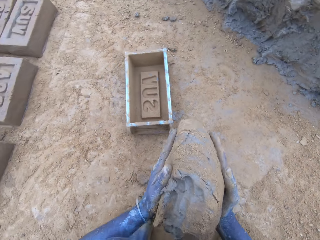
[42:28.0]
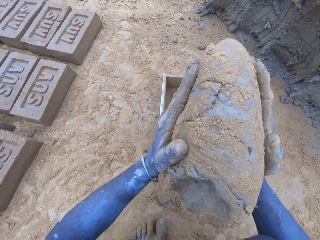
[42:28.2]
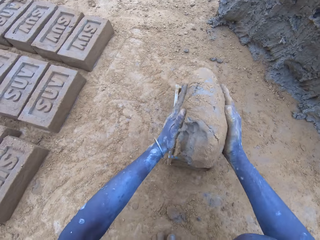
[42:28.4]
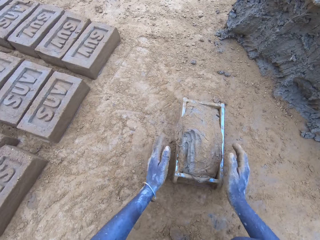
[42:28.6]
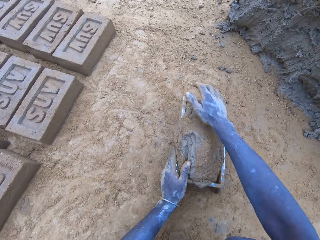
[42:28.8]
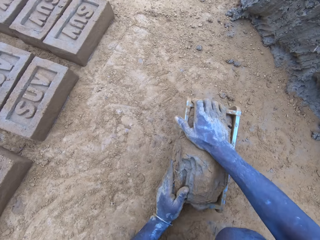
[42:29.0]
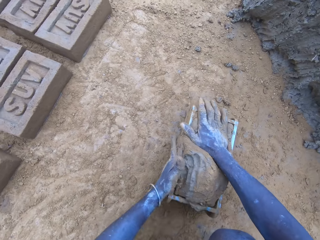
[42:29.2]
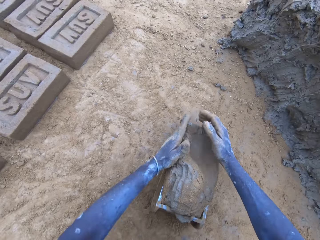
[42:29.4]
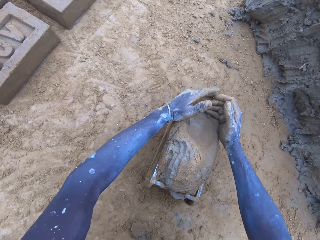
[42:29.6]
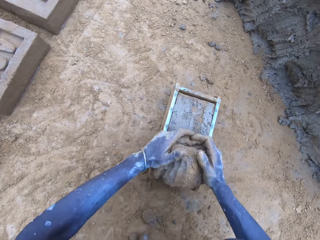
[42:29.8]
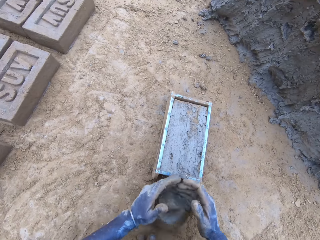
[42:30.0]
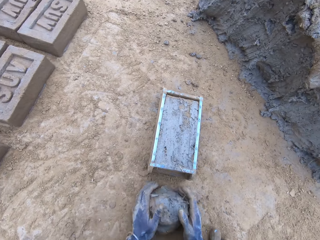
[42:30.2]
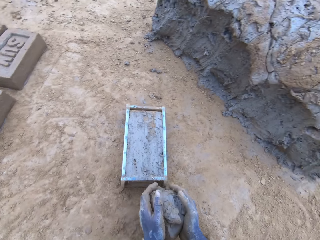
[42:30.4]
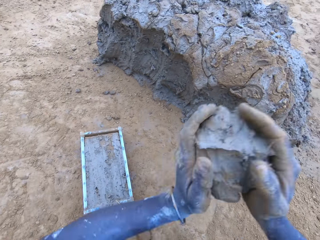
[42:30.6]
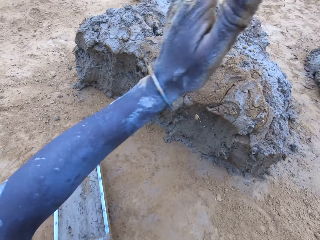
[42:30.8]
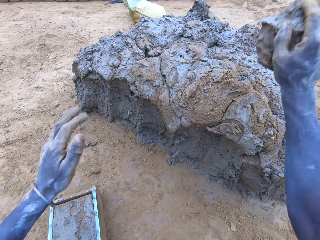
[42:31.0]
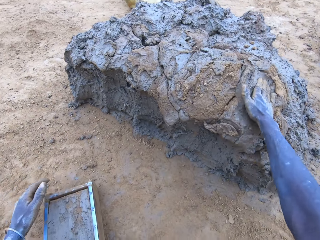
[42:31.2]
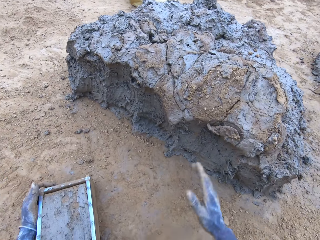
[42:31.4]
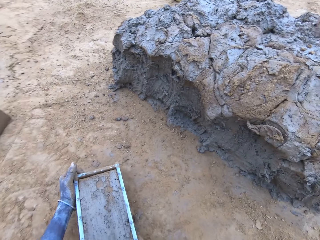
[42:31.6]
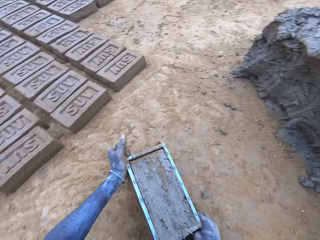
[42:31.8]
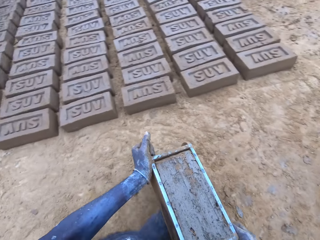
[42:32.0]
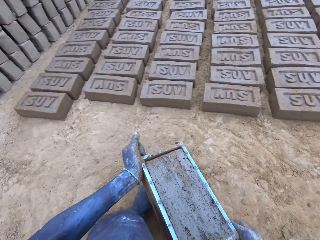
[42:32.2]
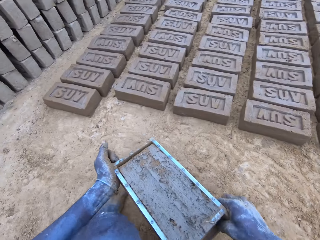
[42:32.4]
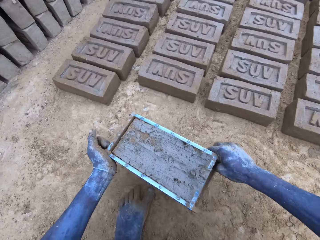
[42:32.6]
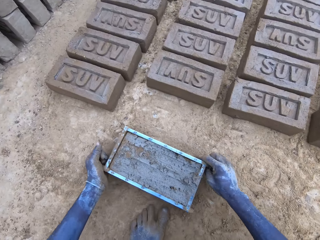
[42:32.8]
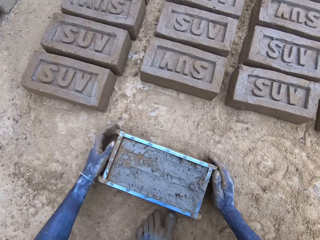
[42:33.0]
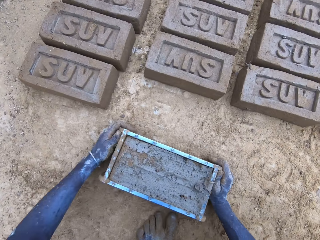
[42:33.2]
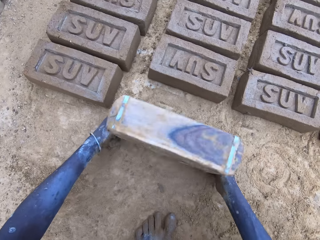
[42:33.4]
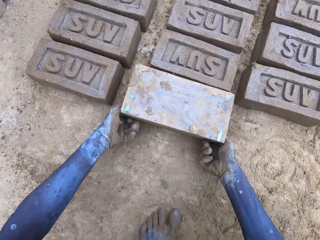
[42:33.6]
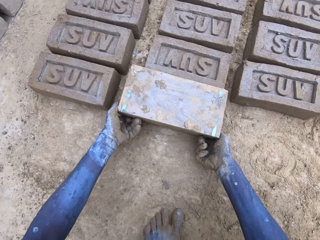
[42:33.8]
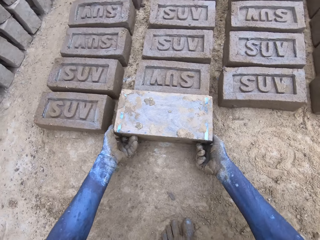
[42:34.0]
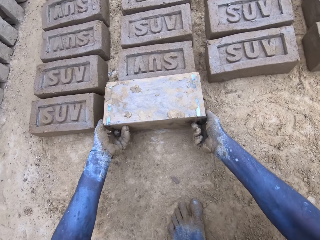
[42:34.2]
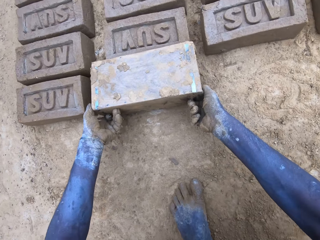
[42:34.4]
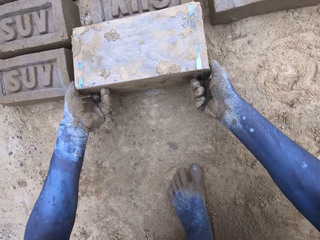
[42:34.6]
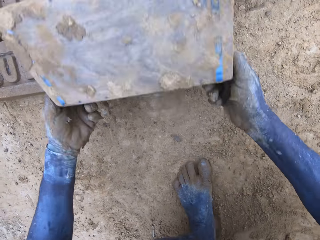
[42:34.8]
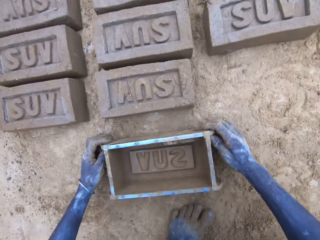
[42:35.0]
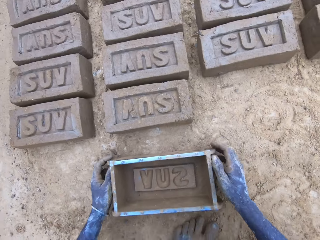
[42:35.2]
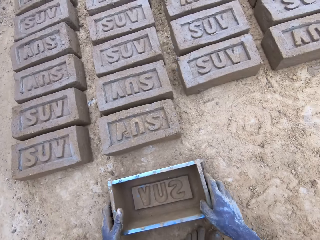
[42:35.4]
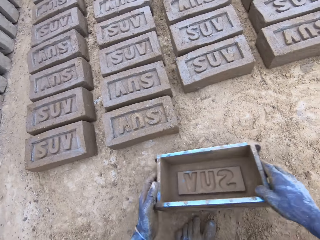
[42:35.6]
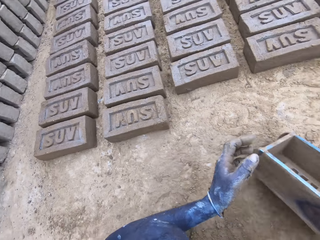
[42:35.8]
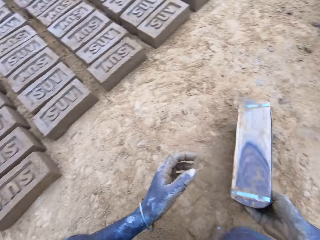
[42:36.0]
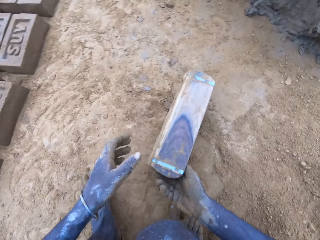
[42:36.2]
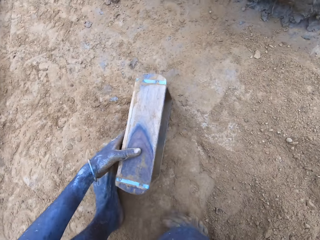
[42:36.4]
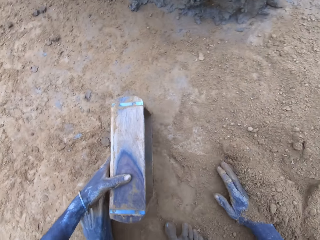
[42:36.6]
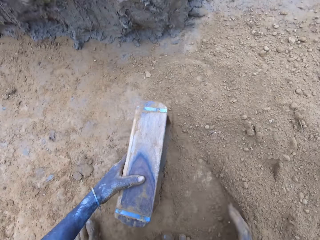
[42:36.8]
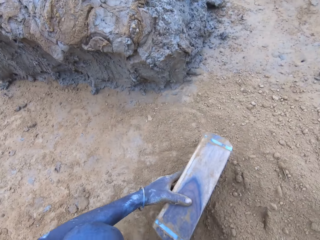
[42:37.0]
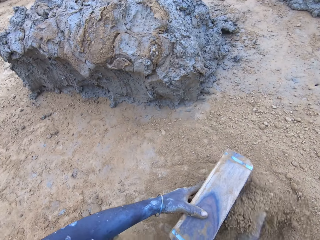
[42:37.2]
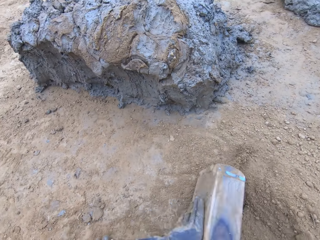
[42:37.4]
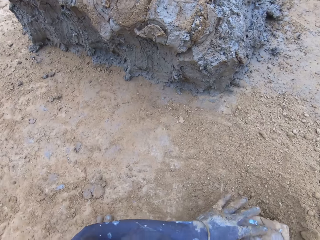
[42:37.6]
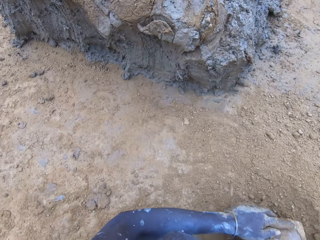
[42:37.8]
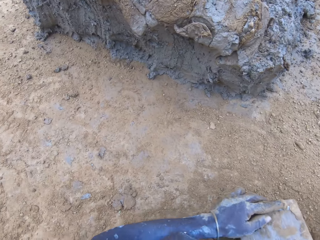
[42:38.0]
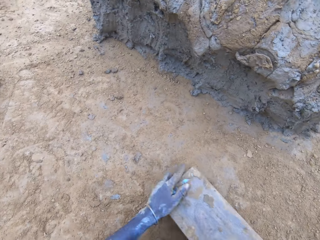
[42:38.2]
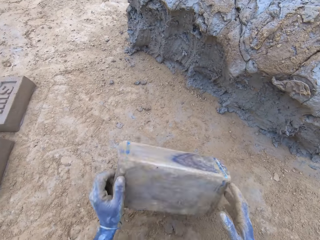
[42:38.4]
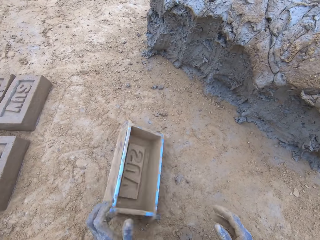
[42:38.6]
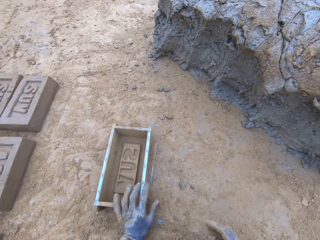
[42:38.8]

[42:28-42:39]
The camera wearer puts mud in the wooden brick moulder or brickmould. They remove excess mud from the wooden brick moulder. They throw the mud on the pile of mud. They carry the wooden brick moulder with mud. They put the wooden brick moulder on the ground. They pour the mud in the brickmould on the ground. They turn the wooden brick moulder upside down. They flip back the wooden brick moulder to produce a mud brick. They put soil in the wooden brick moulder.

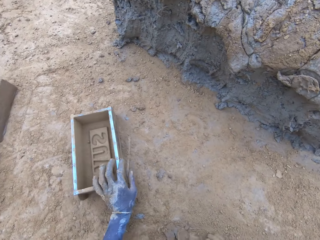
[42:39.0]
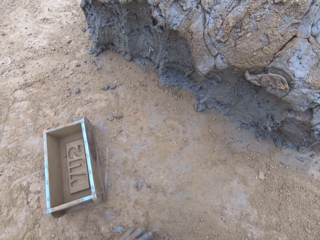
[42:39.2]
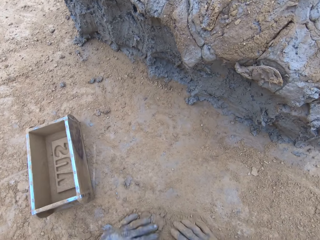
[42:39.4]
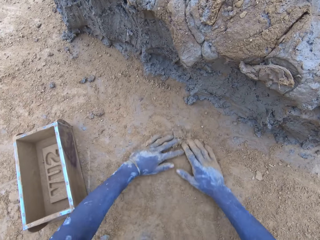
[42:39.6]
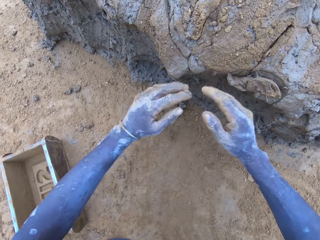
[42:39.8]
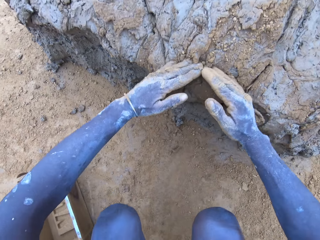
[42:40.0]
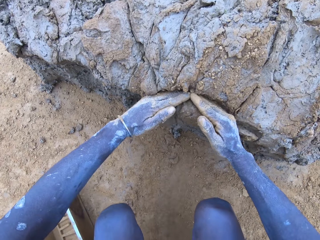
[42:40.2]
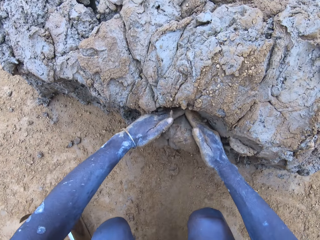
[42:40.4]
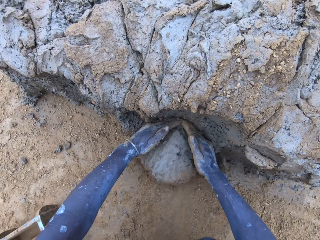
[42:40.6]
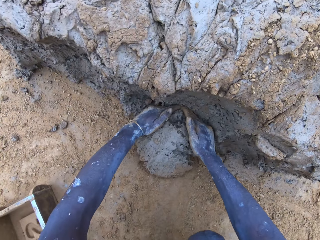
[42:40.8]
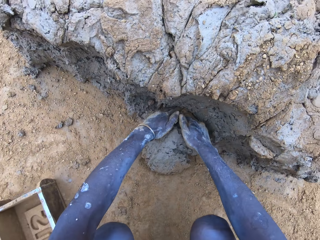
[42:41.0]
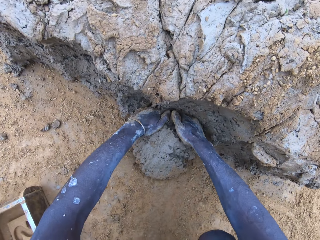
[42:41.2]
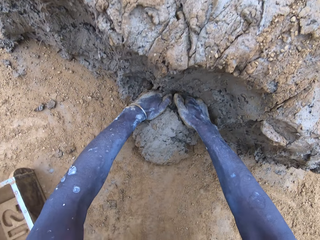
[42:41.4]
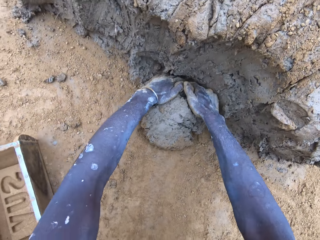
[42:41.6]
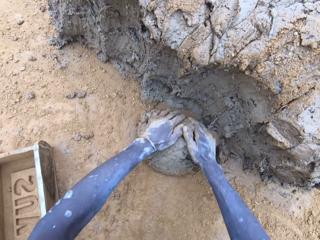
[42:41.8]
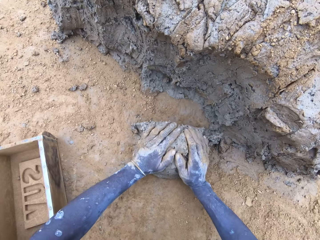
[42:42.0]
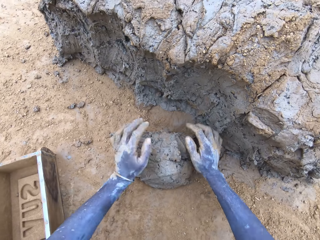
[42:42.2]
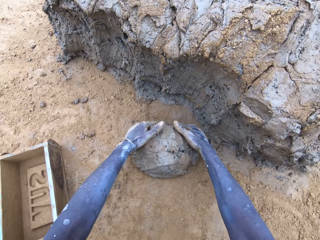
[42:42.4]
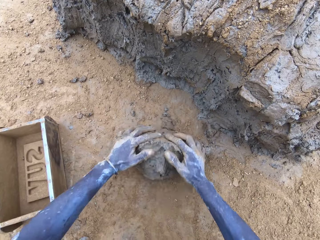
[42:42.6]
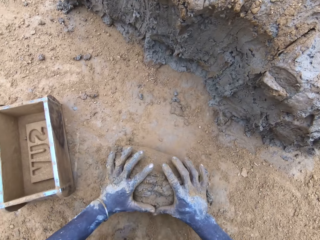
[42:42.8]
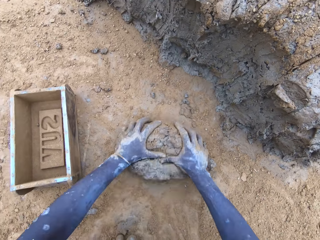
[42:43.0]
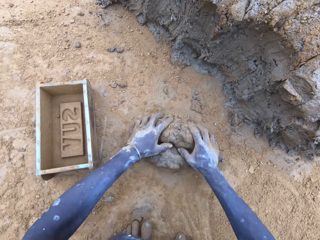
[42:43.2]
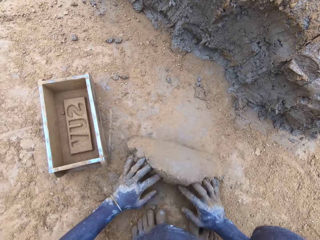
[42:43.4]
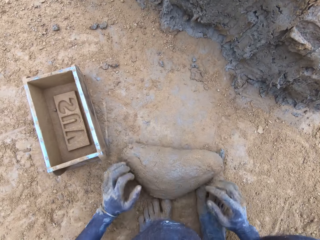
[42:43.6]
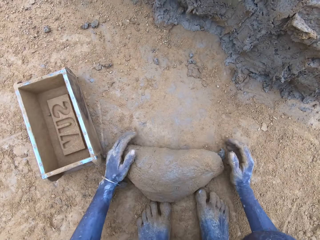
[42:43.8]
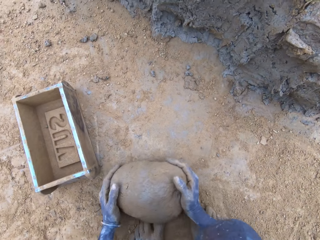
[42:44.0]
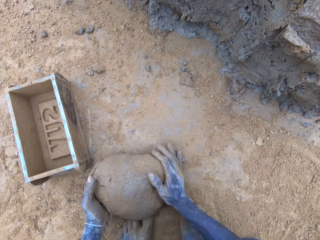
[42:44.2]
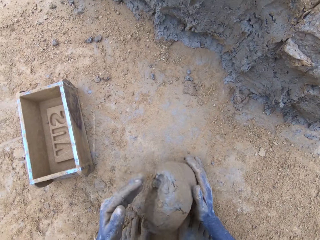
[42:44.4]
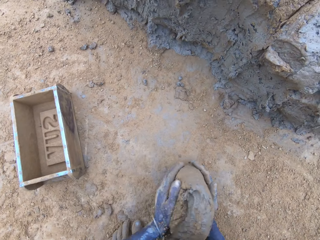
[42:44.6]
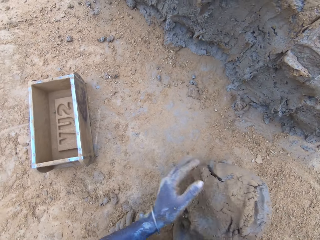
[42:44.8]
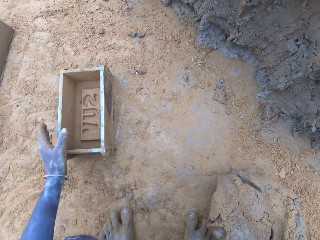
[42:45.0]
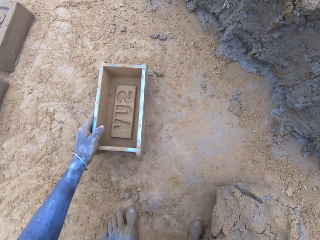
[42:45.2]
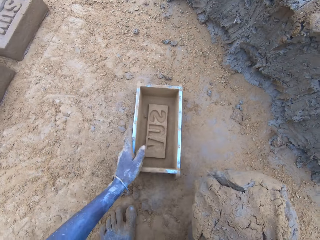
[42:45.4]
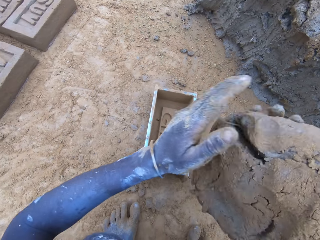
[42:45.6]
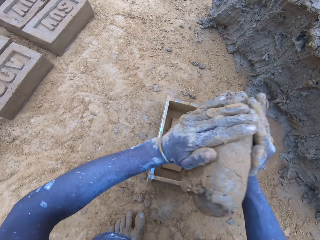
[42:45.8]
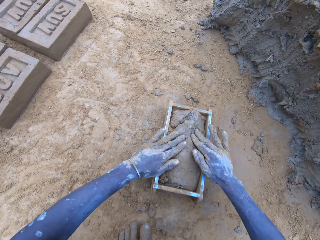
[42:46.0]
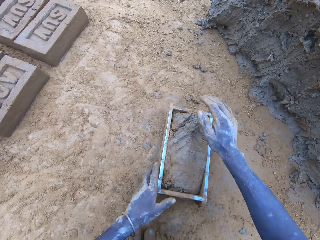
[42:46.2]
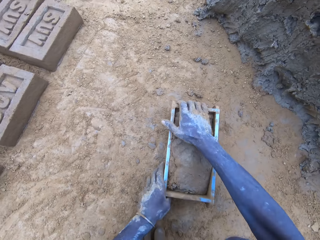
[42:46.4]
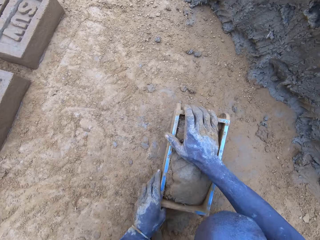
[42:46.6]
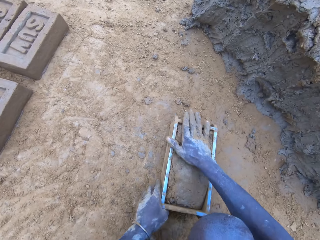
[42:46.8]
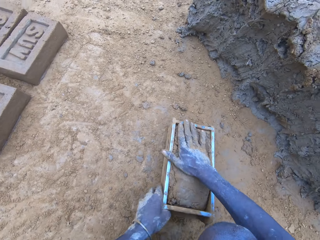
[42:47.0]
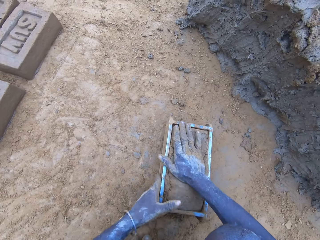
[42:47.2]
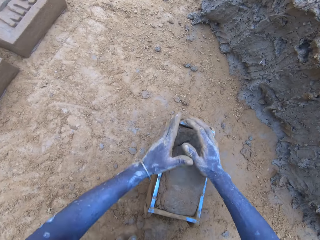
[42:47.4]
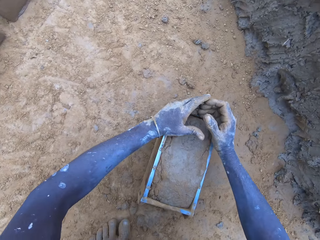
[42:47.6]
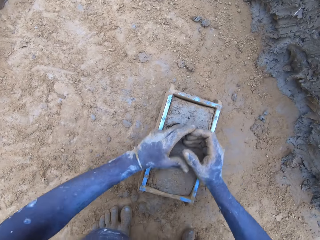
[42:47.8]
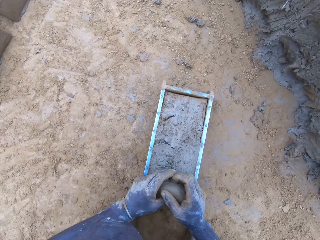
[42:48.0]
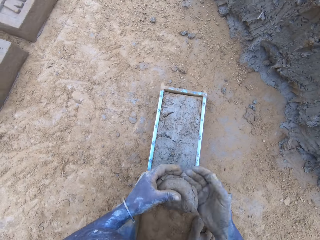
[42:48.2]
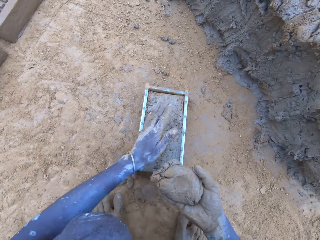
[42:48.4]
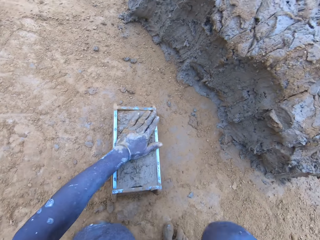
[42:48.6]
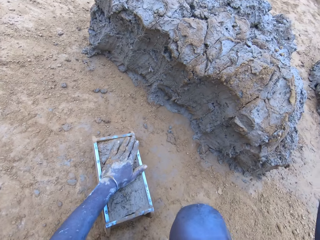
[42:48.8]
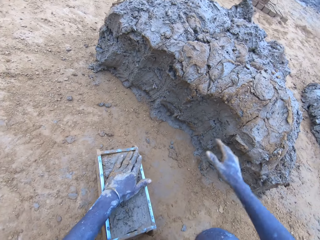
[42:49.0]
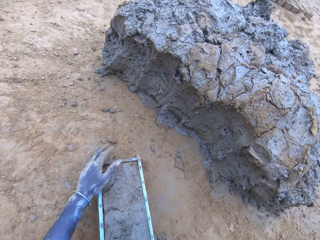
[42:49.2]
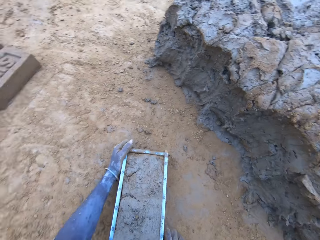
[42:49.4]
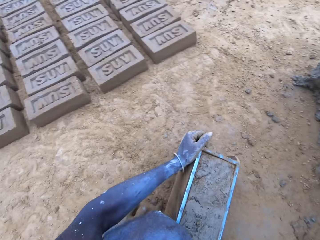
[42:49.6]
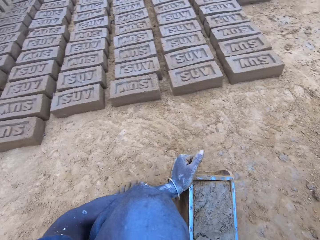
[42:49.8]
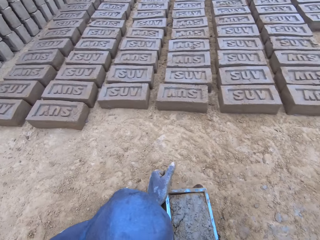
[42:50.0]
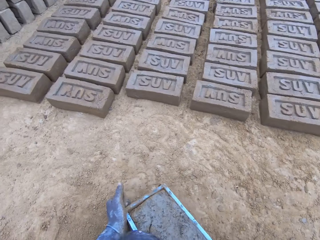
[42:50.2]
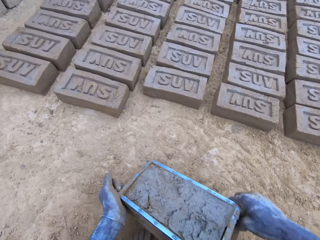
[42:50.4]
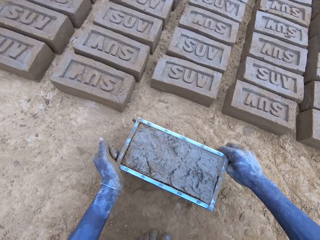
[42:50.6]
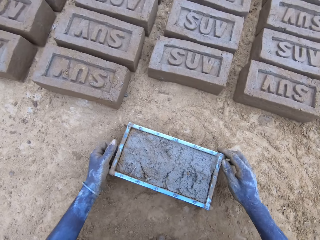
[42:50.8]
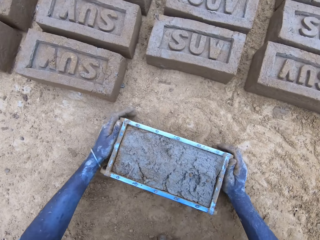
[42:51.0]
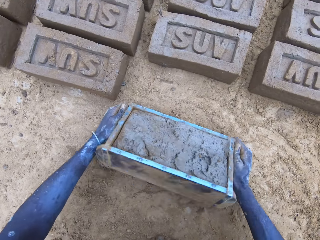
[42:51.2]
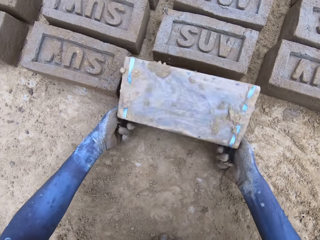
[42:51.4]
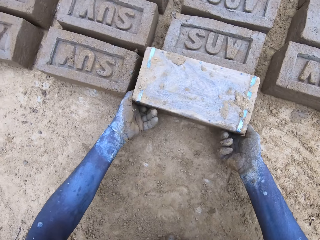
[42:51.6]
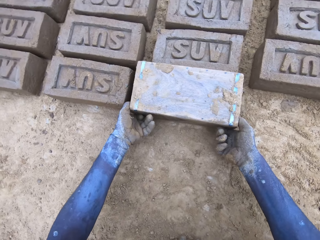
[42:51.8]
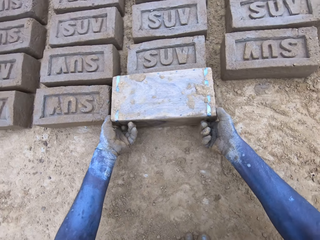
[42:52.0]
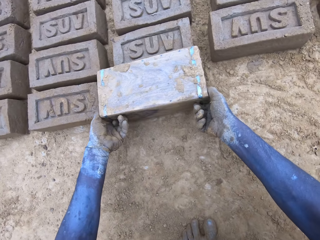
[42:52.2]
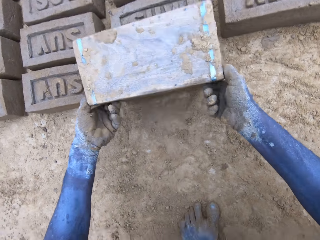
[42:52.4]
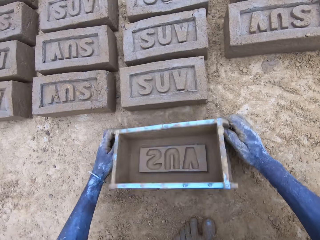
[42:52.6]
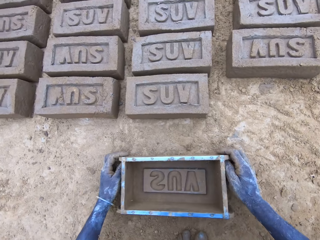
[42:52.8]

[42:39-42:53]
The camera wearer puts the wooden brick moulder or brickmould on the ground. They scoop mud, cut the mud with hands and roll the mud on the ground. They put the mud in the wooden brick moulder. They remove excess mud from the wooden brick moulder. They throw the mud on the pile of mud. They carry the wooden brick moulder with mud. They put the wooden brick moulder on the ground. They pour the mud in the brickmould on the ground. They turn the wooden brick moulder upside down. They flip back the wooden brick moulder to produce a mud brick.
